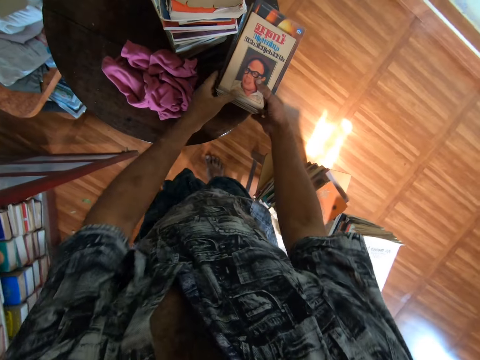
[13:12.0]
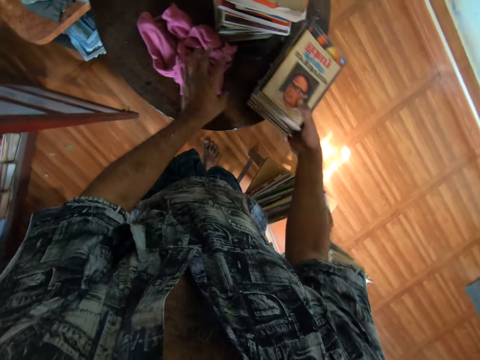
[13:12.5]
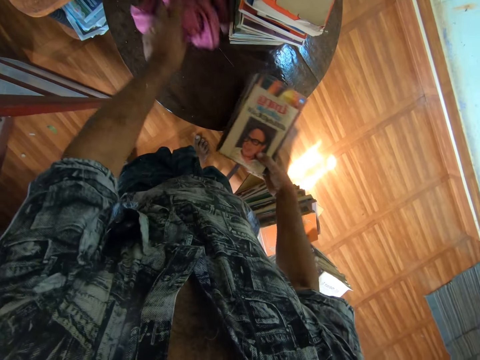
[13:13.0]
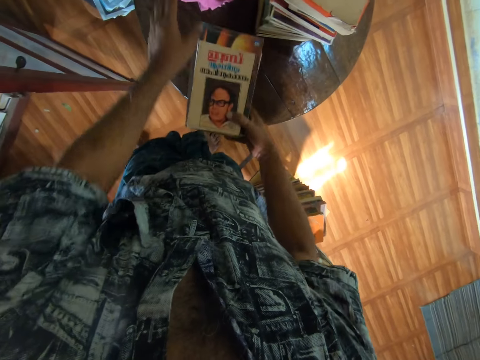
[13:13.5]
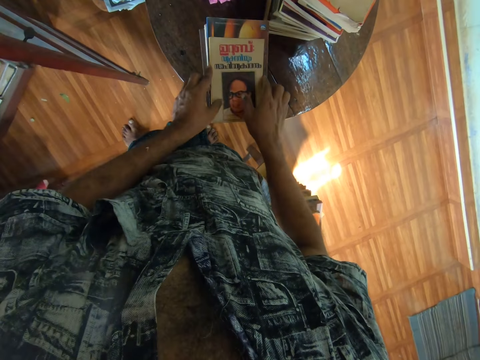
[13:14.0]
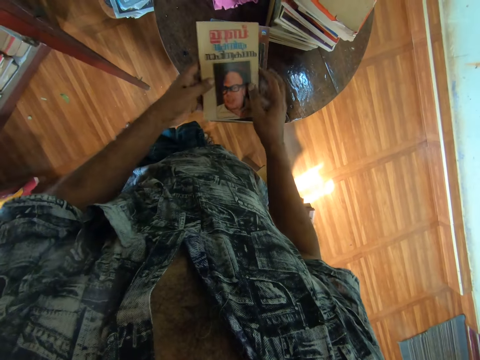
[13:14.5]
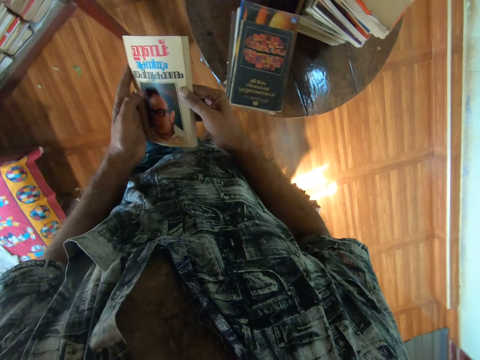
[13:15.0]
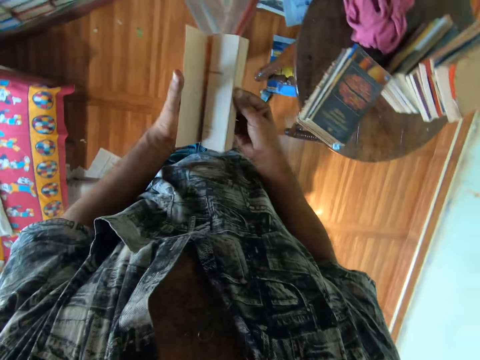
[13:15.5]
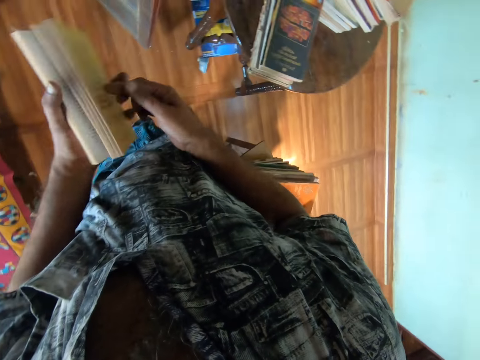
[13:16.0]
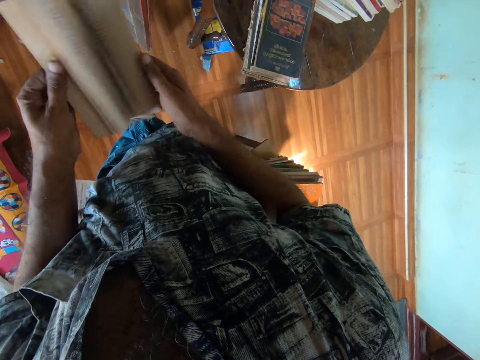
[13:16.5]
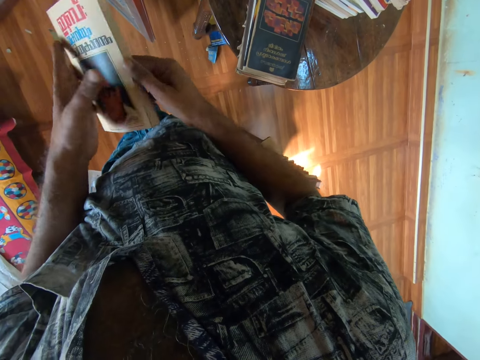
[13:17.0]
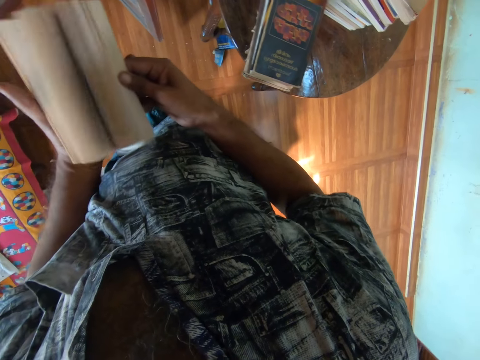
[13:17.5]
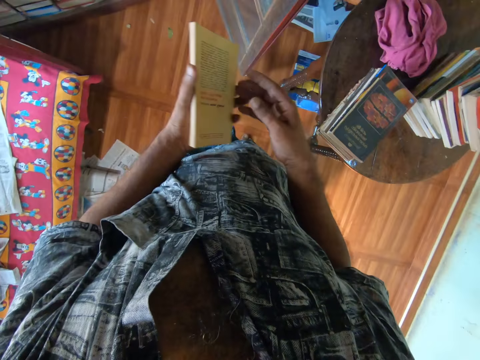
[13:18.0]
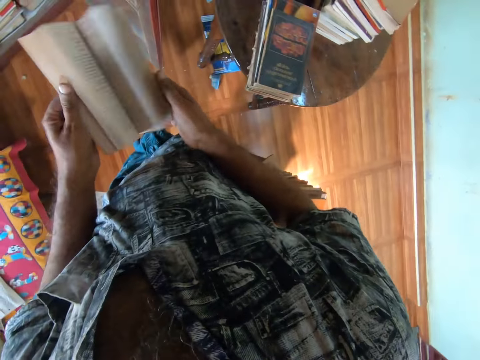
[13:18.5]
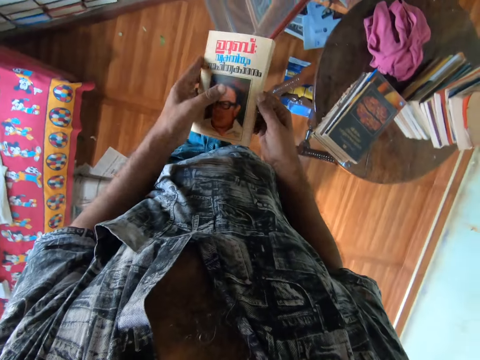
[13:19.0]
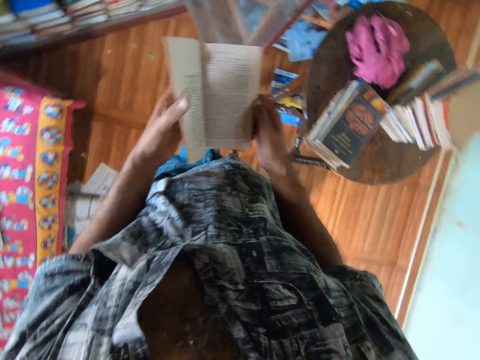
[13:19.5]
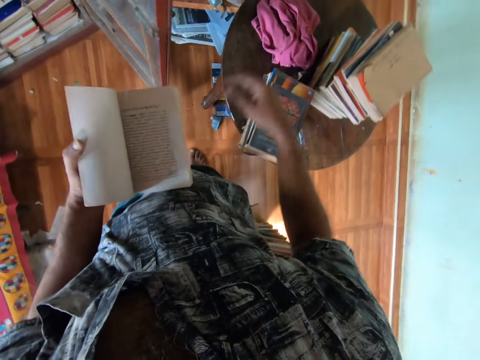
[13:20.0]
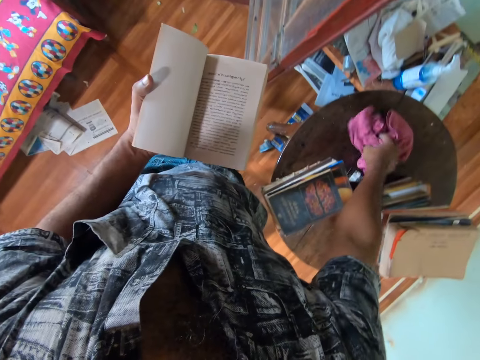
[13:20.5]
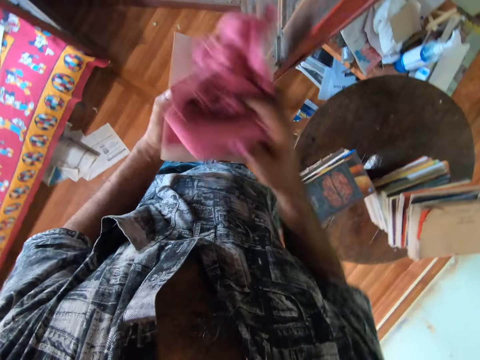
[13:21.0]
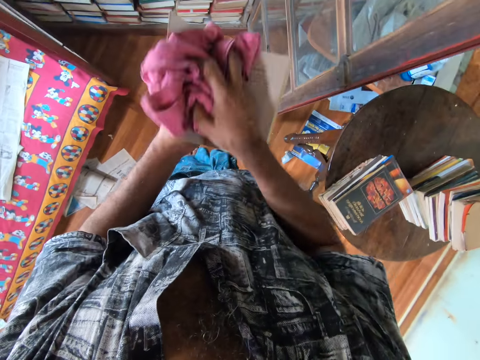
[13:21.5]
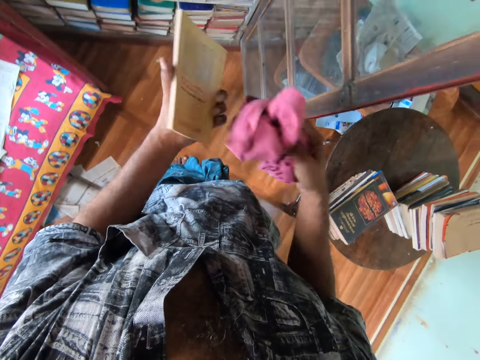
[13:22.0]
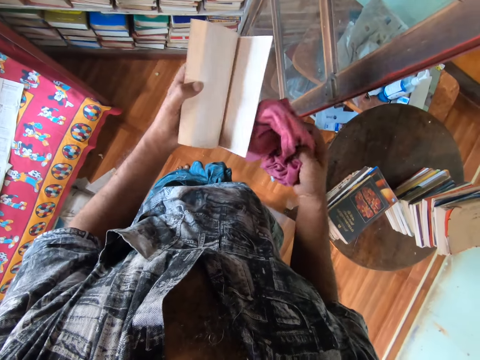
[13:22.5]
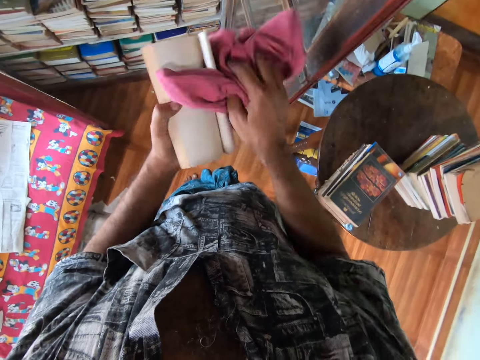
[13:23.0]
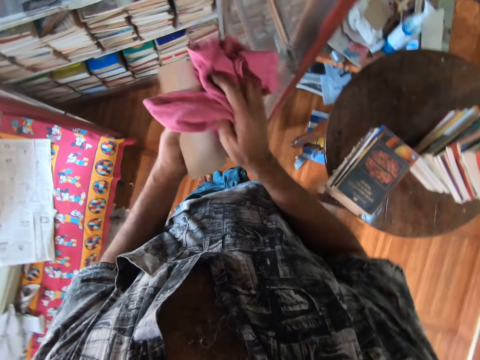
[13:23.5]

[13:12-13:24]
The camera wearer moves both the book and a piece of cloth on the table. They take the book on the pile of the books. They open the book pages. They take the piece of cloth on the table. They wipe the book with the piece of cloth.

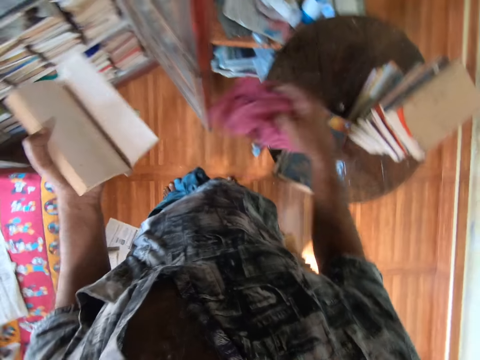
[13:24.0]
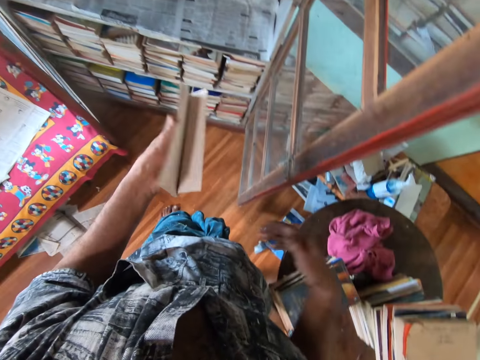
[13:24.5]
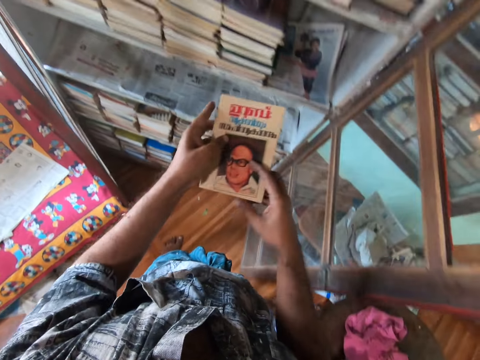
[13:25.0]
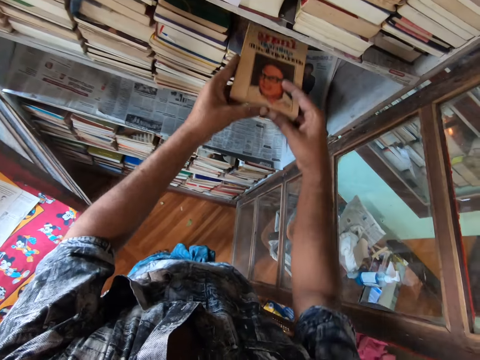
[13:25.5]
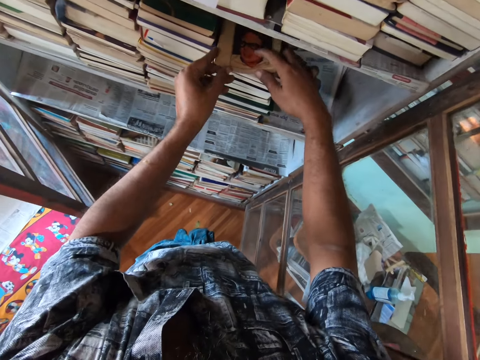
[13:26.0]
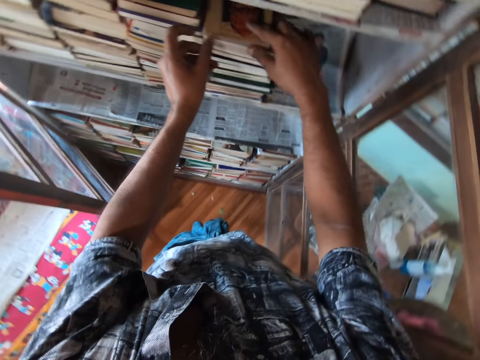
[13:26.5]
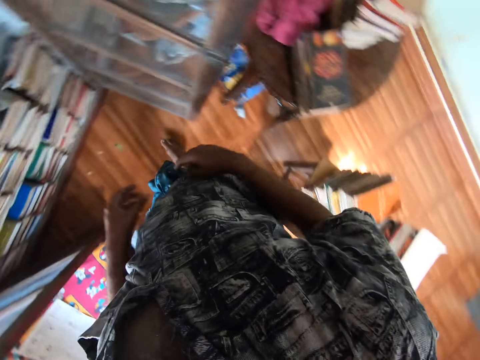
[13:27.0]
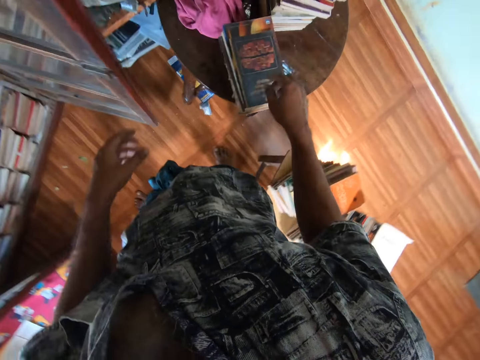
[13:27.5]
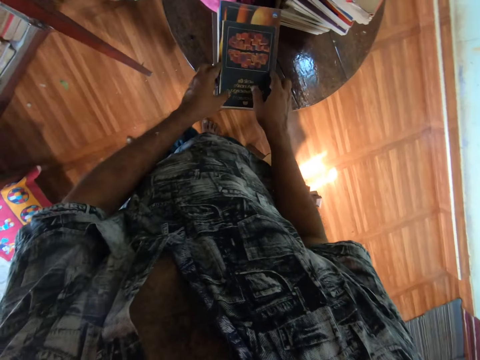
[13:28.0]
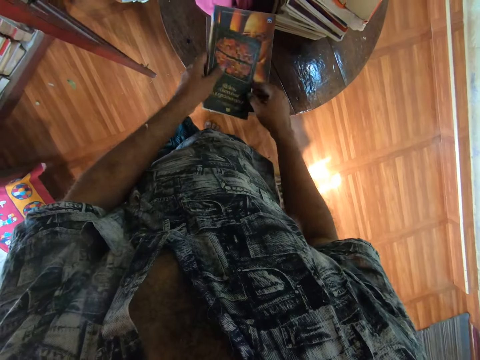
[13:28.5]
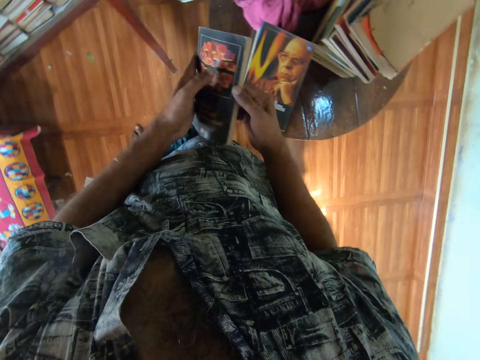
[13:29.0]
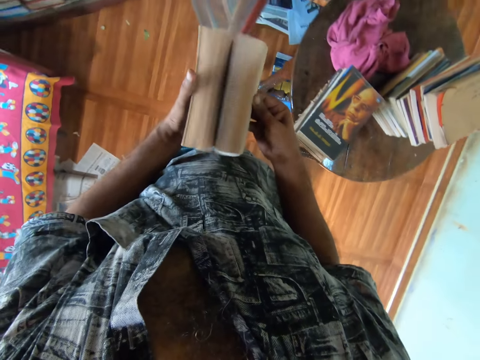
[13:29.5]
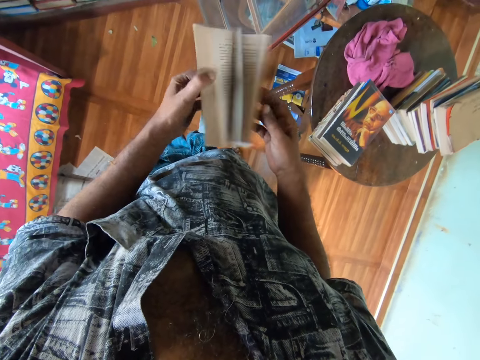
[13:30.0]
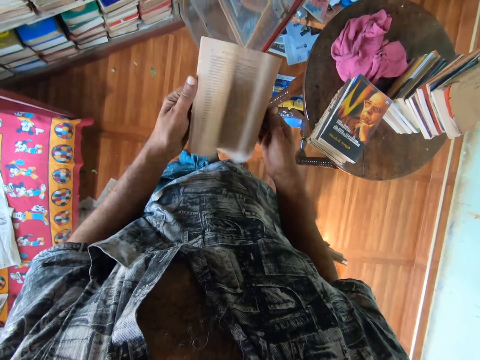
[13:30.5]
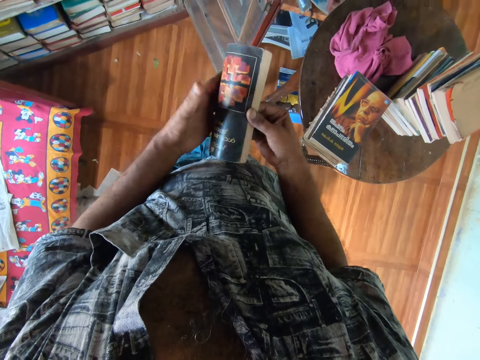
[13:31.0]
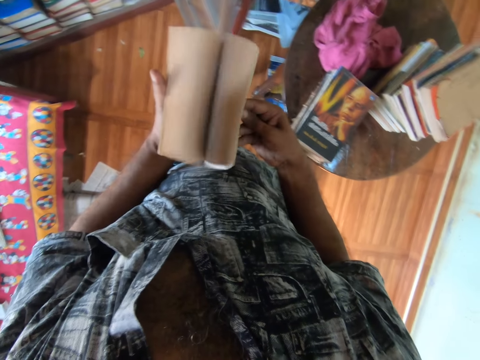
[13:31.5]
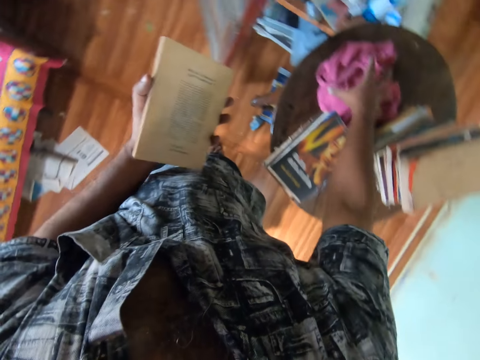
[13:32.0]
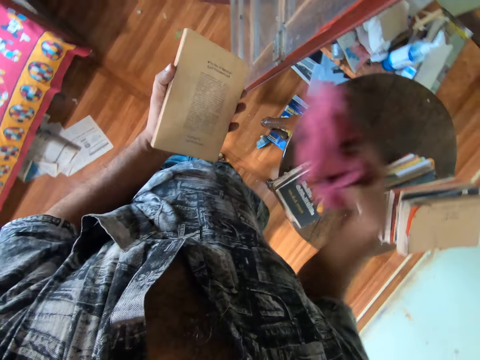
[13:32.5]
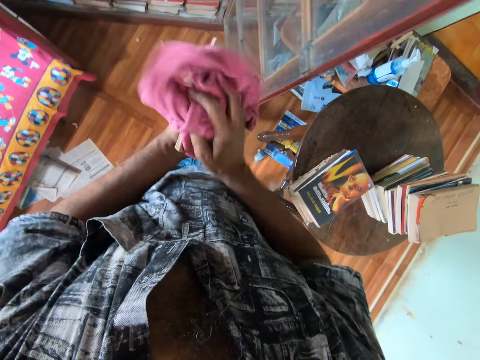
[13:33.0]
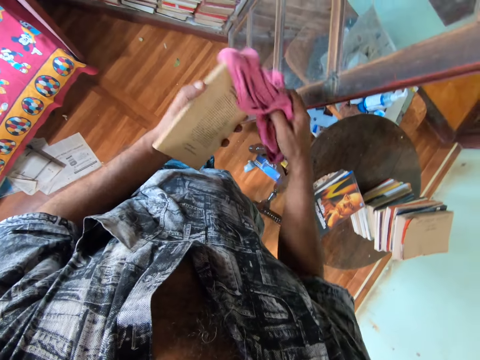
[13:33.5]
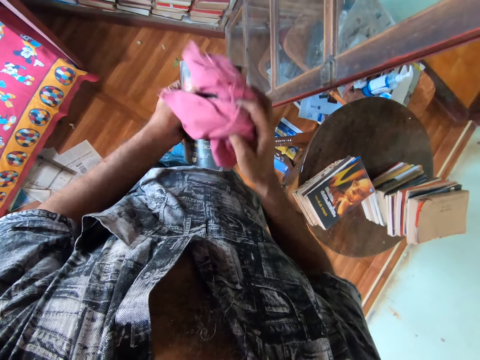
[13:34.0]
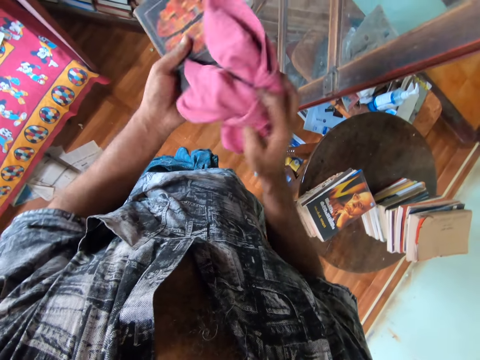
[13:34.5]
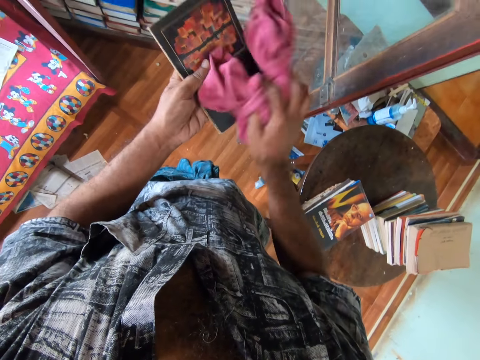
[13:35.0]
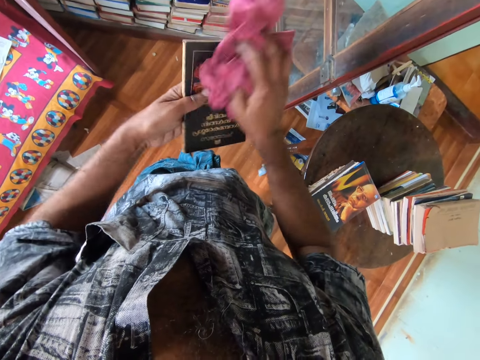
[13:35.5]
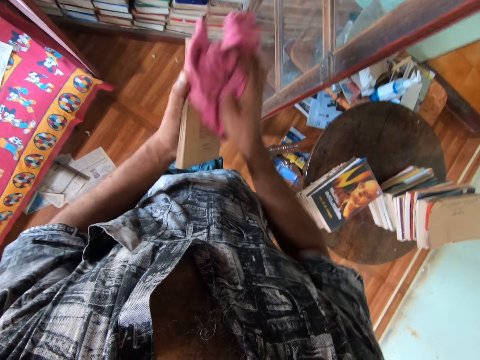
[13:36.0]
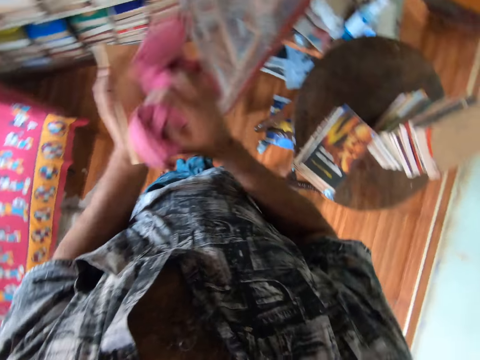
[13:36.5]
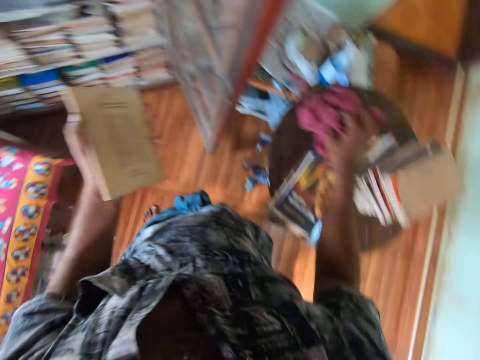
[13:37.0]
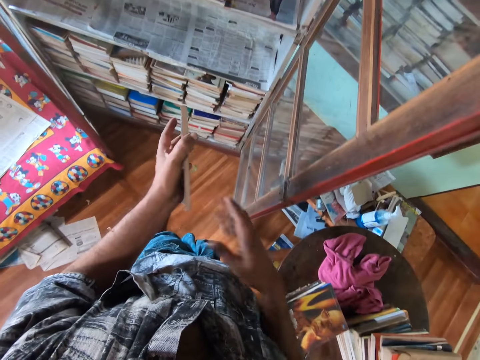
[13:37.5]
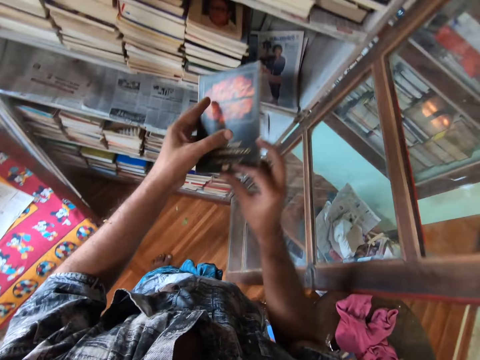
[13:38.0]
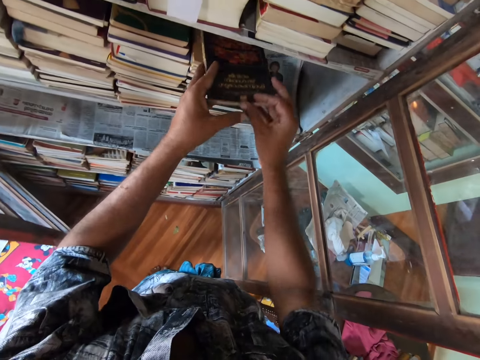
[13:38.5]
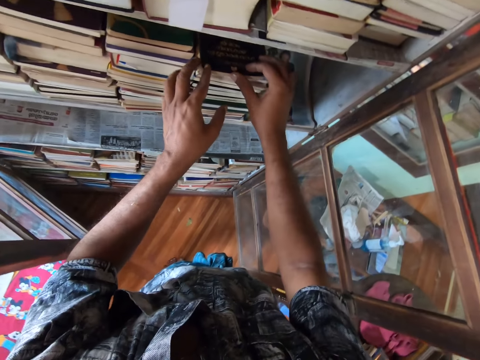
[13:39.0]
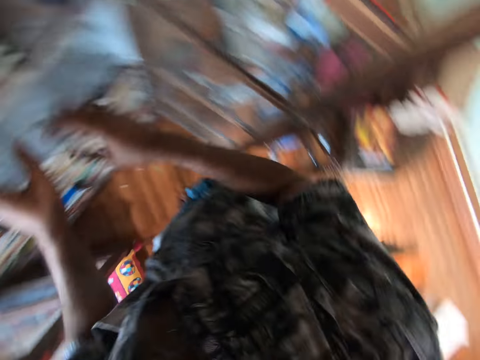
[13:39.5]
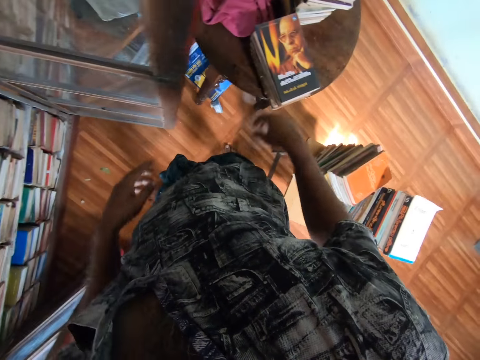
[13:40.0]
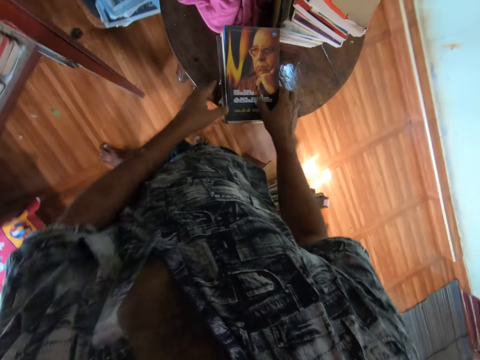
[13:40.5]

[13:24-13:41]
The camera wearer throws the piece of cloth on the table. They put the book on the shelf. They take the book on the pile of the books. They open the book pages. They take the piece of cloth on the table. They wipe the book with the piece of cloth. They throw the piece of cloth on the table. They put the book on the shelf.
